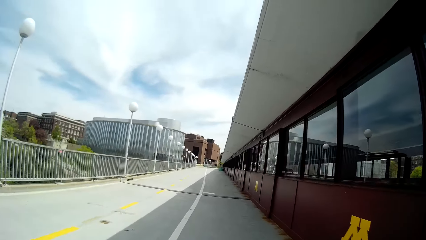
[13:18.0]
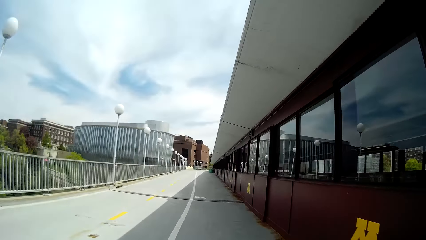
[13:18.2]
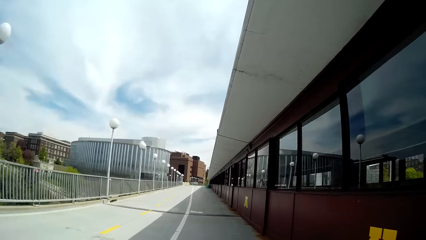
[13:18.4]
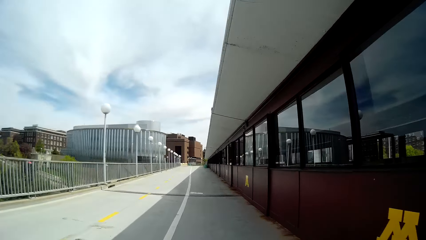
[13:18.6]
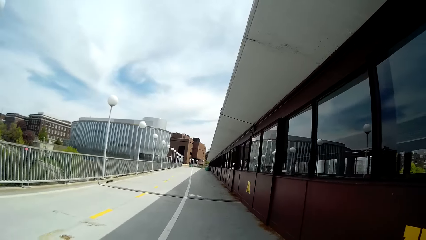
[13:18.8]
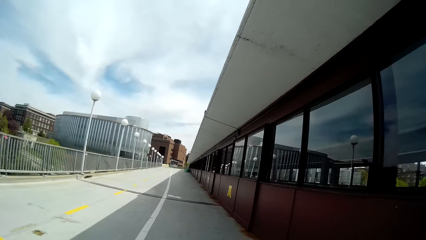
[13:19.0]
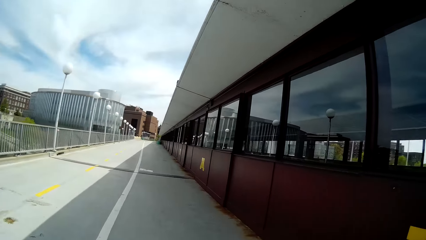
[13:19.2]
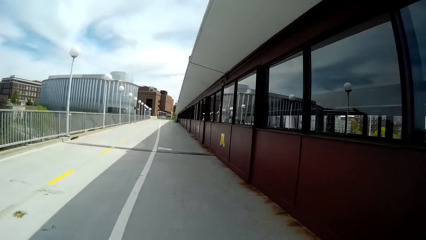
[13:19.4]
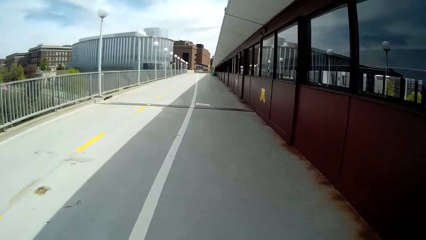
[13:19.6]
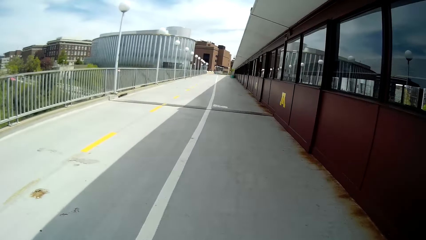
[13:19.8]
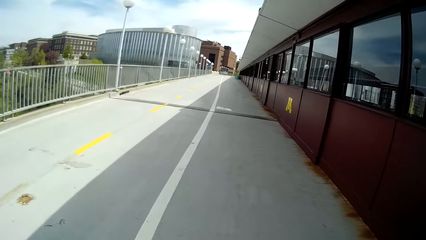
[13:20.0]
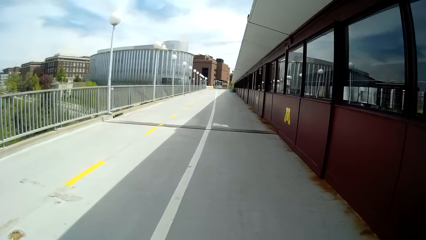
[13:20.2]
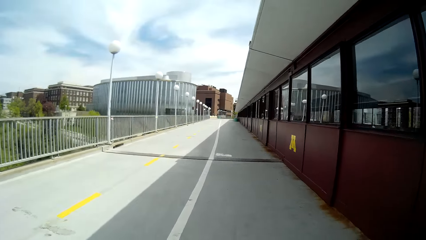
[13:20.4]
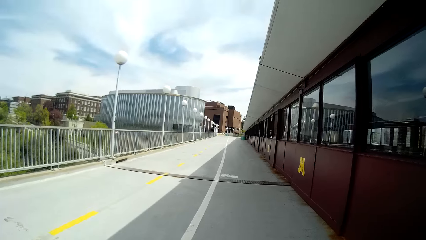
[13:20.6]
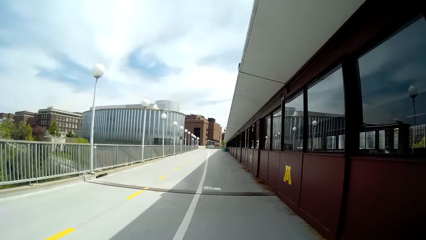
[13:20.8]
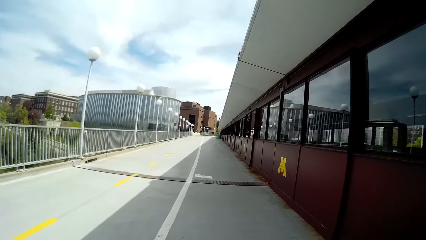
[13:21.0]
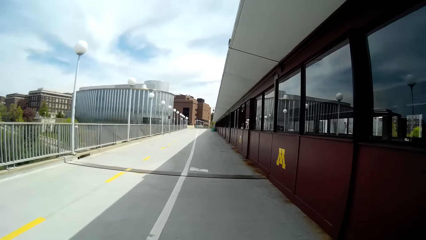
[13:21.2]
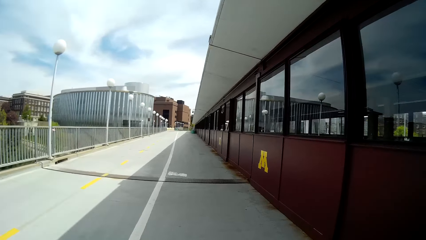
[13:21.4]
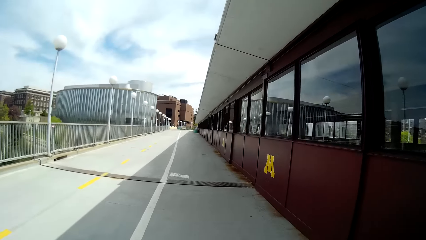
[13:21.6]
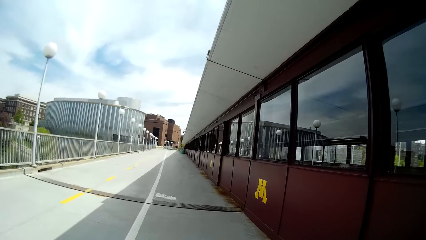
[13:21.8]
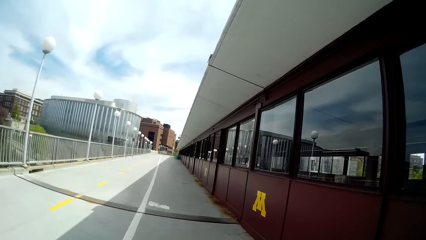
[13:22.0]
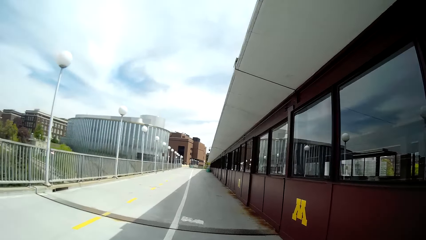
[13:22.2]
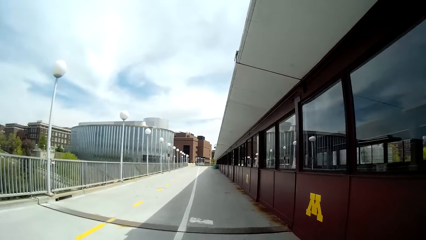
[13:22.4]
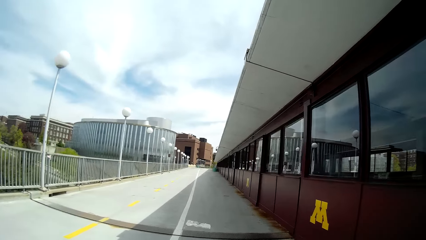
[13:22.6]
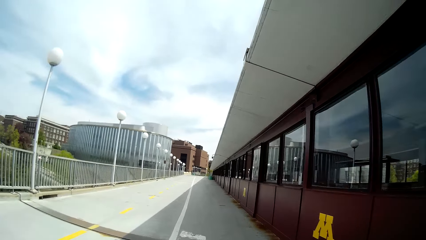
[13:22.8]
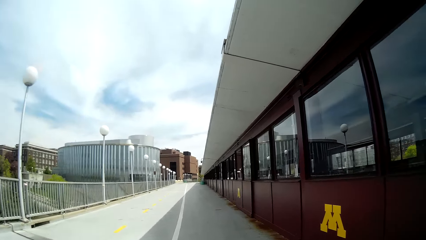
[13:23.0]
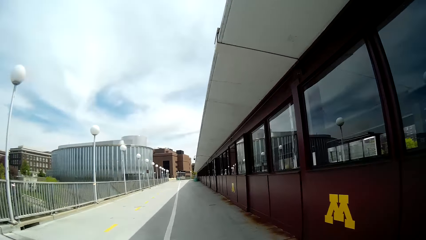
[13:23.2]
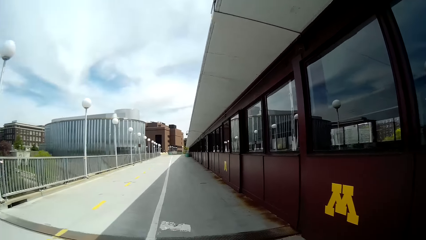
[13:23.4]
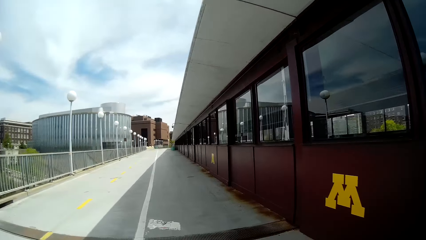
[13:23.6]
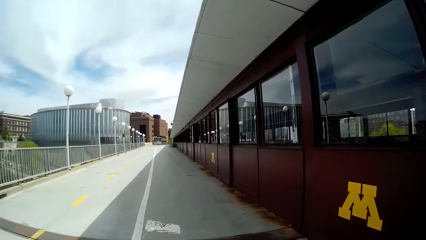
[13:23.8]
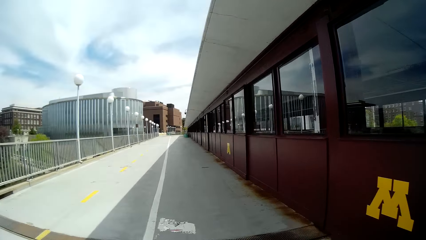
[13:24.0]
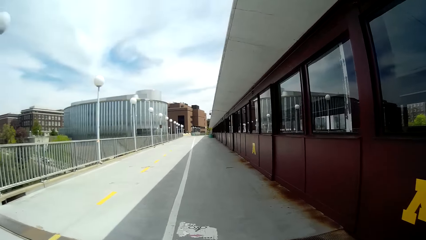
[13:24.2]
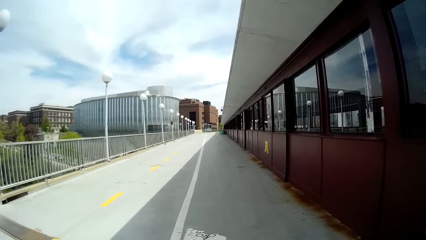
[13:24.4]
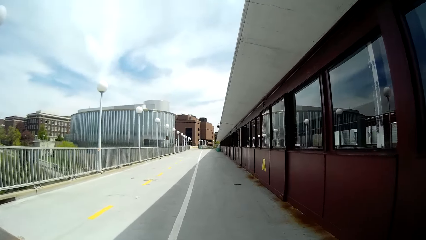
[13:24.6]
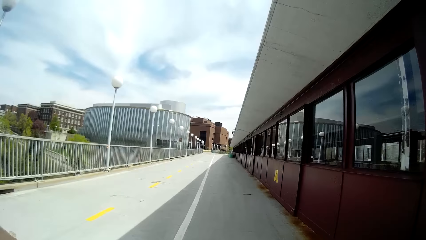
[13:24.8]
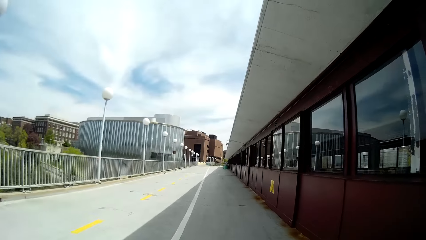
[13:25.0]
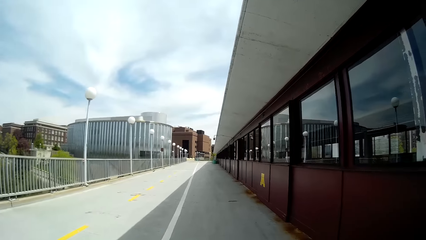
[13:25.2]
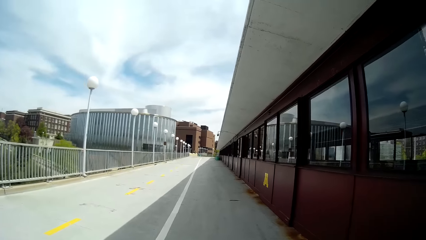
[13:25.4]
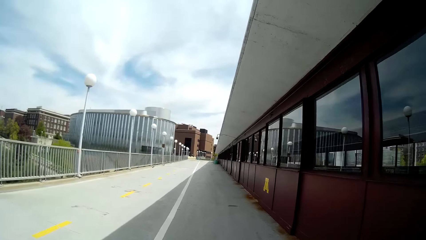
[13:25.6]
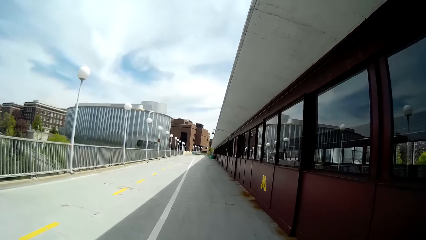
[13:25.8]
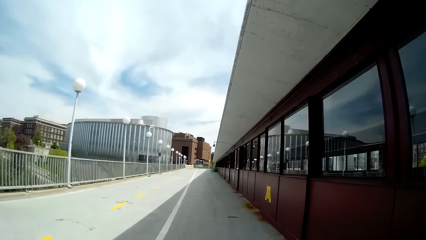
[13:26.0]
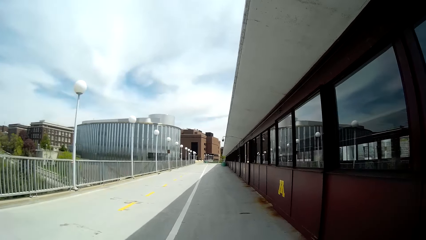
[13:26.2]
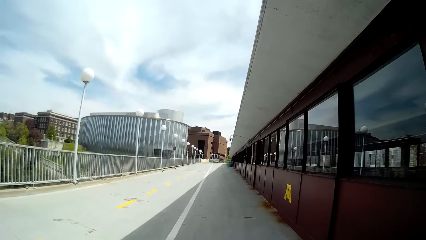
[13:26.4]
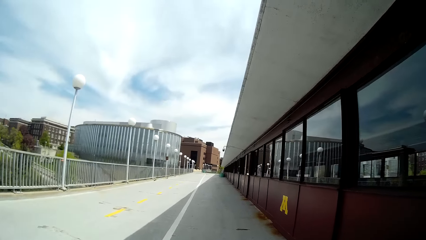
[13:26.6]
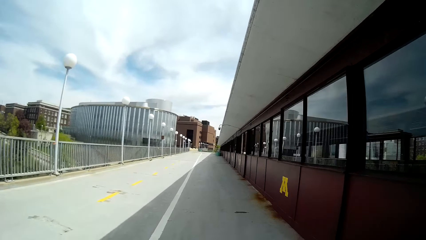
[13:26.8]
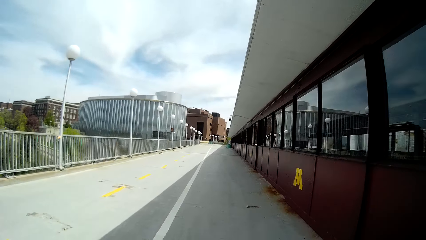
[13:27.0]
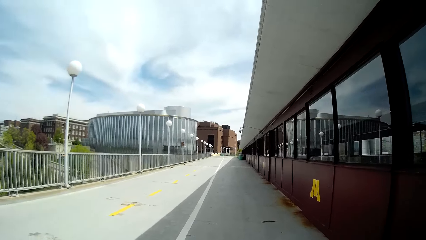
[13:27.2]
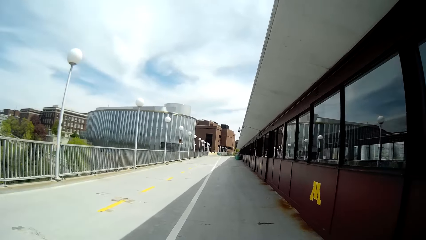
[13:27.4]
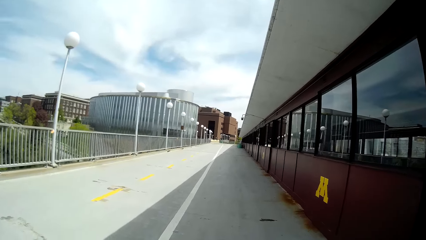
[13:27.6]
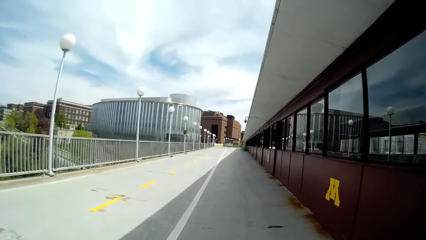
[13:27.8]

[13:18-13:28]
The camera wearer interacts with the woman.

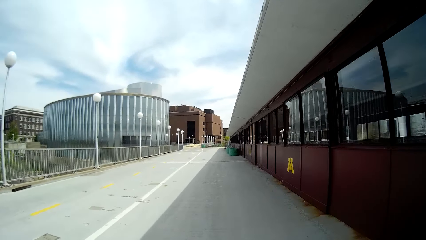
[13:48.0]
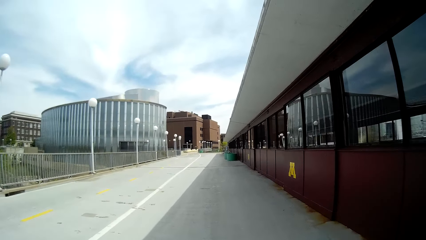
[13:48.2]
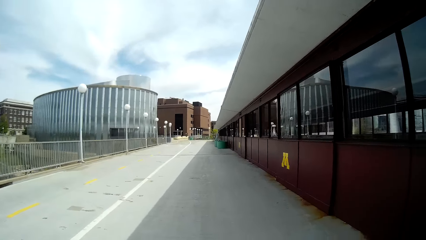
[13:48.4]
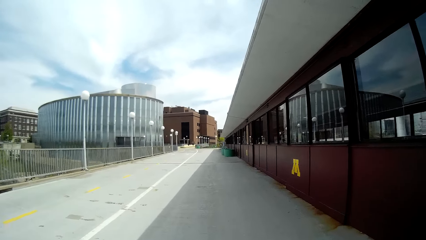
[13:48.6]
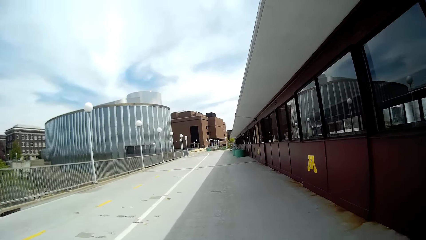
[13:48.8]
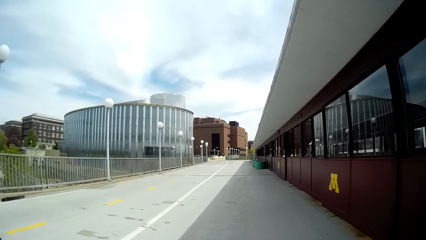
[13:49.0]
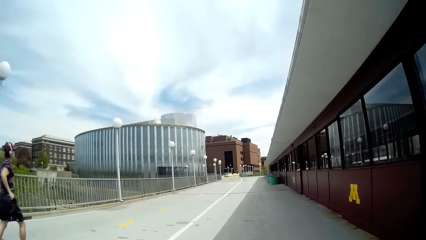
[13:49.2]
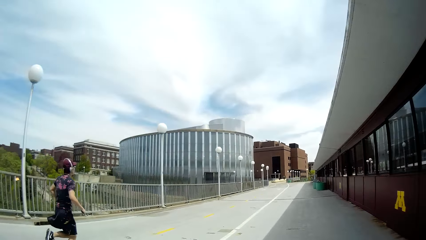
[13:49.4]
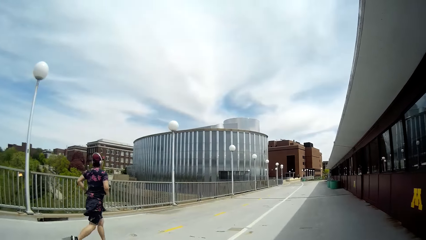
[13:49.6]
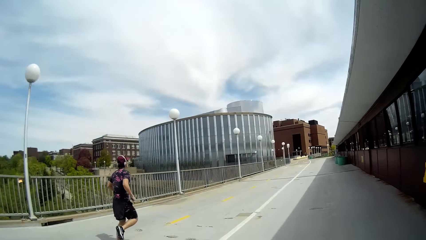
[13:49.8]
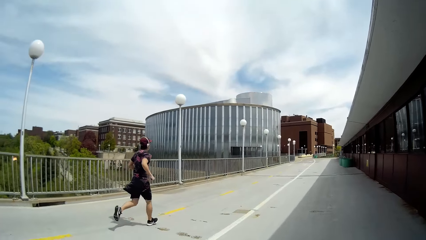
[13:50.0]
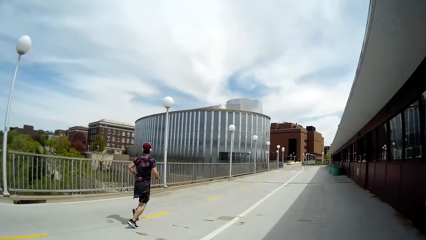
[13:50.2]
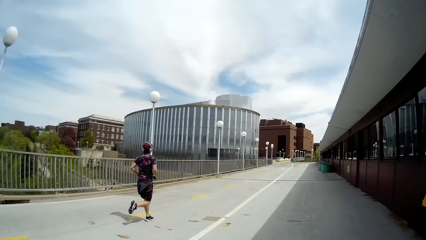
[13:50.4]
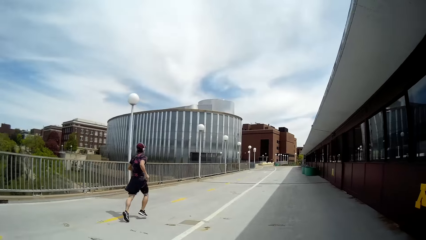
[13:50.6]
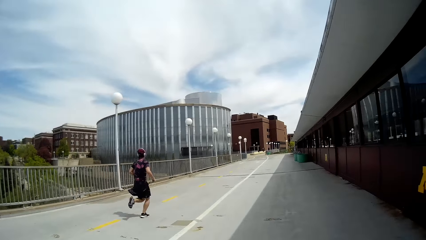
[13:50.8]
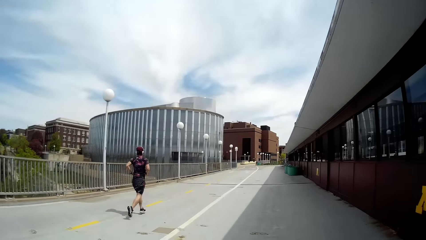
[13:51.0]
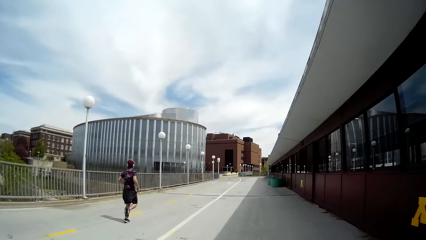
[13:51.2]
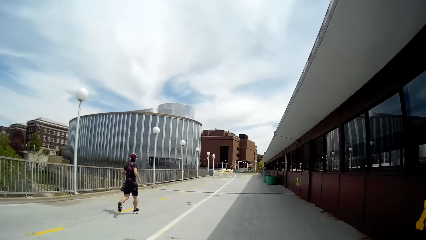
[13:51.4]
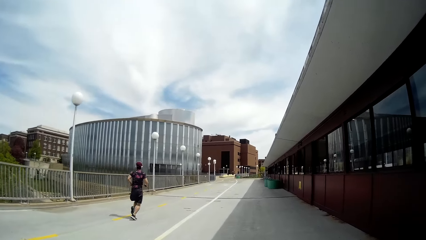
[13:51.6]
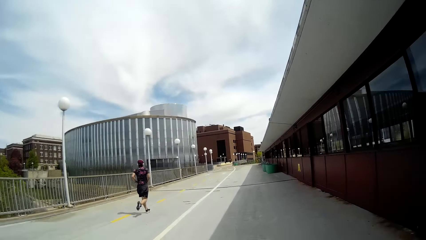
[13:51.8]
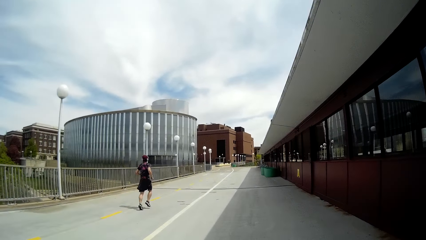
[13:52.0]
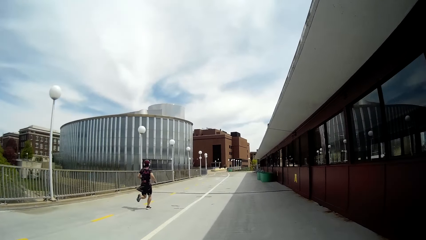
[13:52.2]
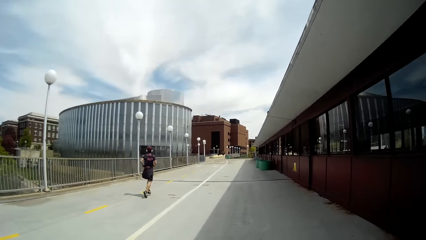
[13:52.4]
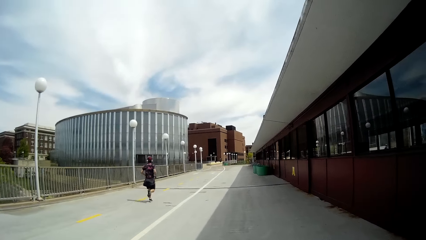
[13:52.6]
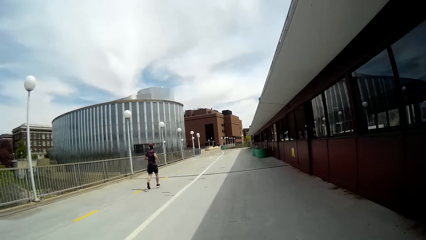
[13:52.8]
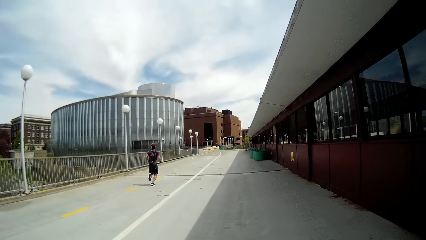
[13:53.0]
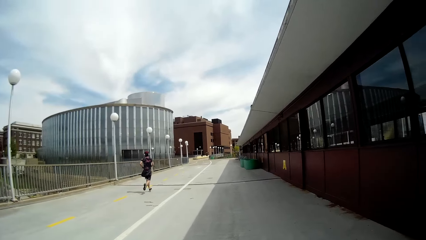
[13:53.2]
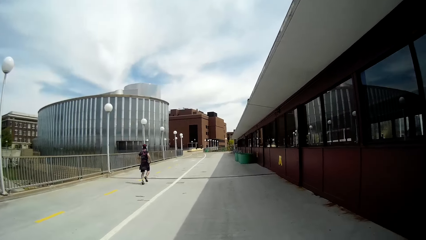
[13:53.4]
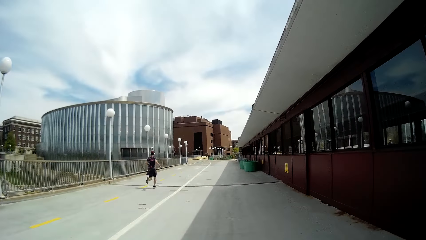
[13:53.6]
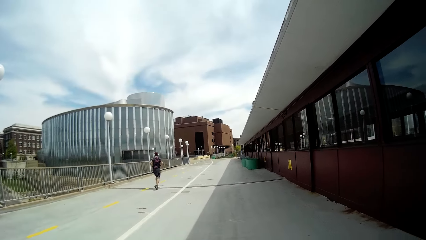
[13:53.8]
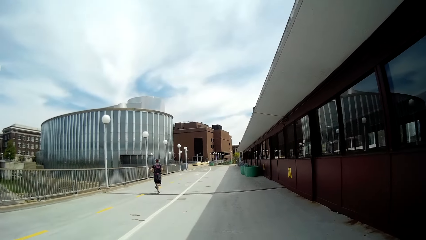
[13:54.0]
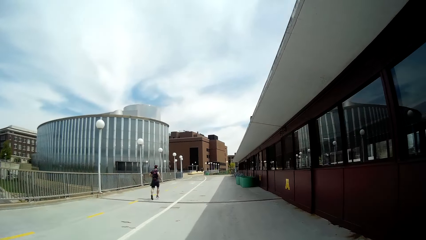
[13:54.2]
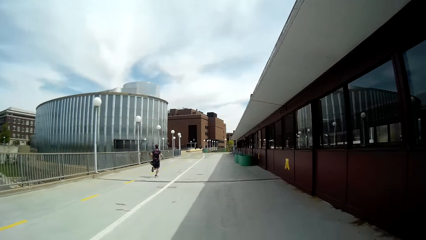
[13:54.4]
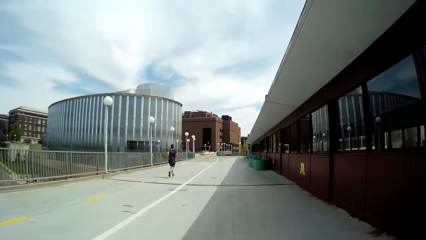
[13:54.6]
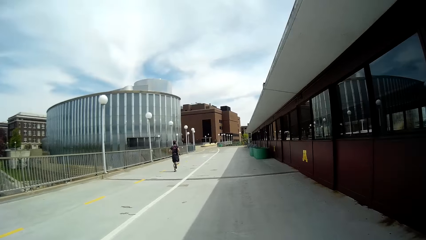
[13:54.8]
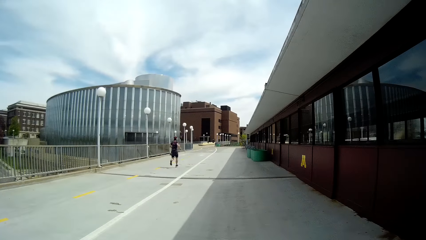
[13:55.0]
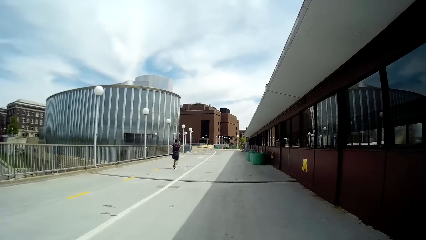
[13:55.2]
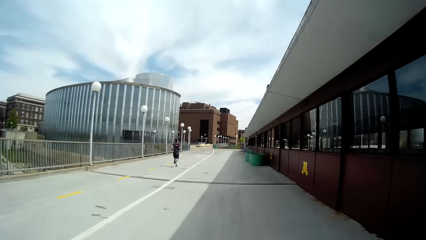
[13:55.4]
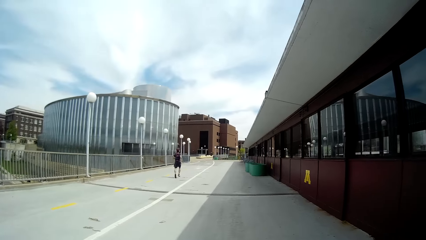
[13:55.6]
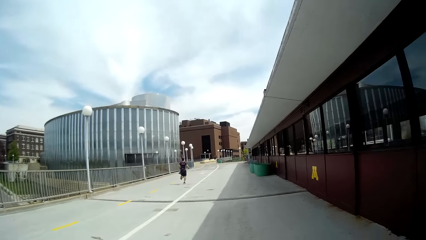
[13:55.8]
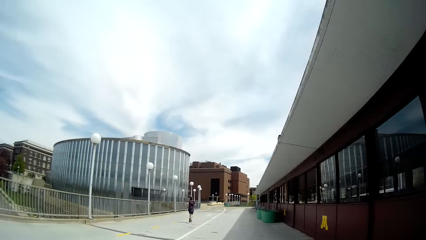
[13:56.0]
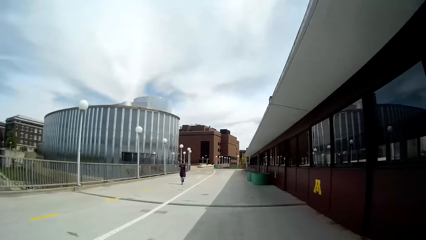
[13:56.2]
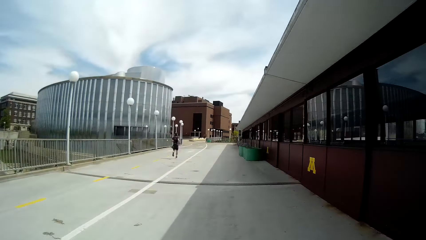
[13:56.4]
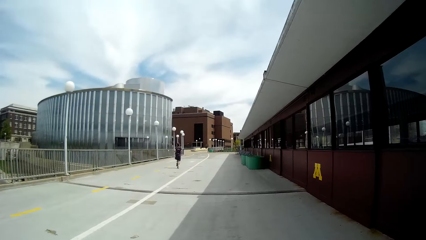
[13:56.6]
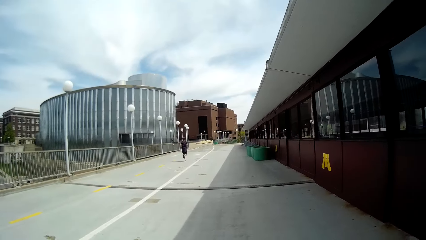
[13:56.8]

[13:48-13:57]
A boy jogs past the camera wearer. The camera wearer converses with the woman.
